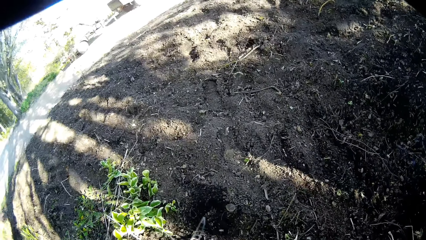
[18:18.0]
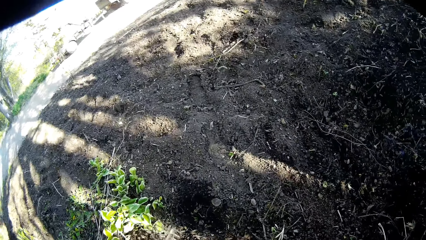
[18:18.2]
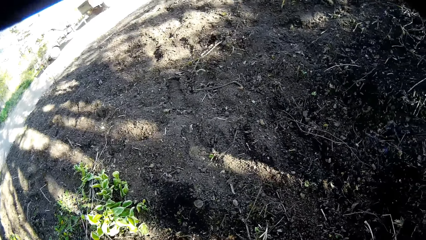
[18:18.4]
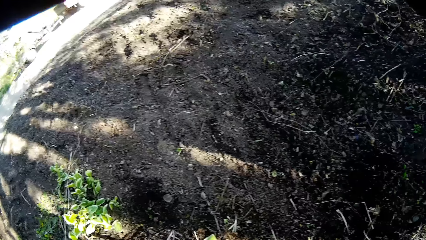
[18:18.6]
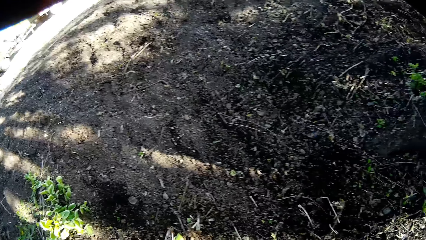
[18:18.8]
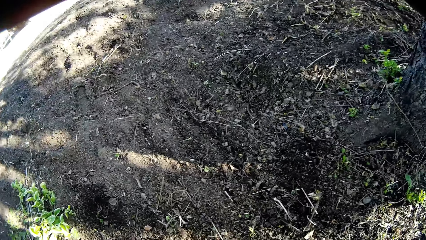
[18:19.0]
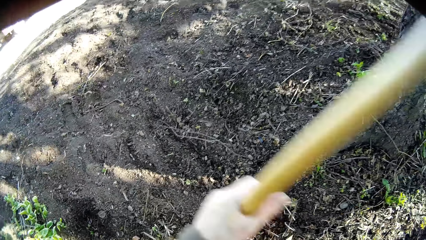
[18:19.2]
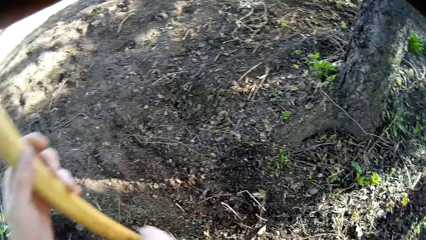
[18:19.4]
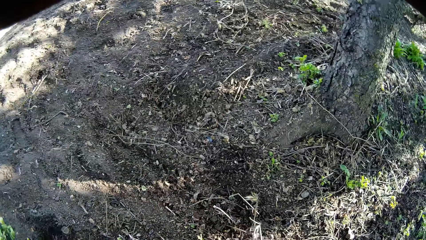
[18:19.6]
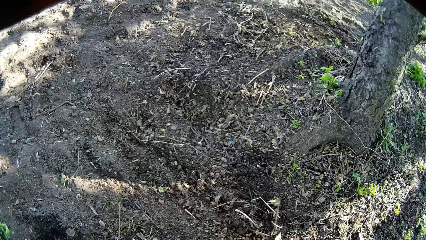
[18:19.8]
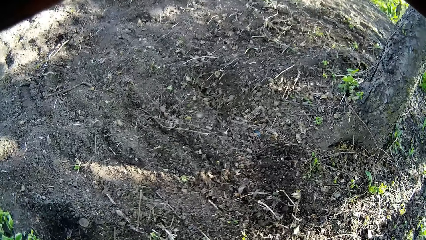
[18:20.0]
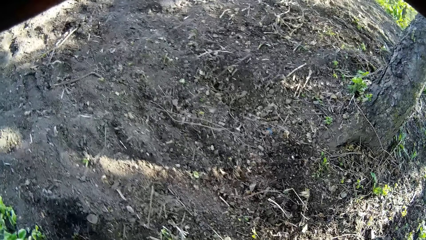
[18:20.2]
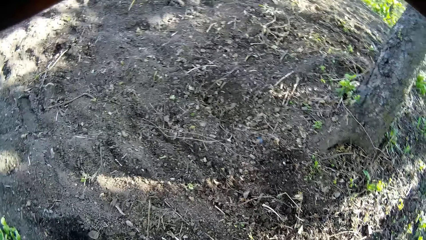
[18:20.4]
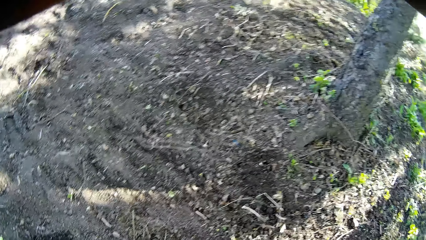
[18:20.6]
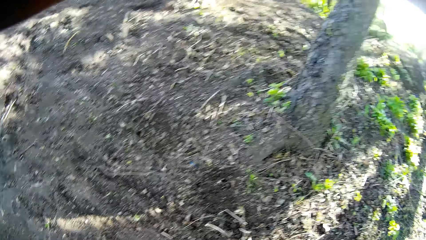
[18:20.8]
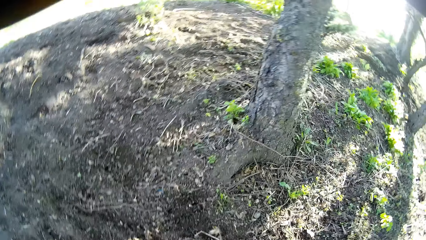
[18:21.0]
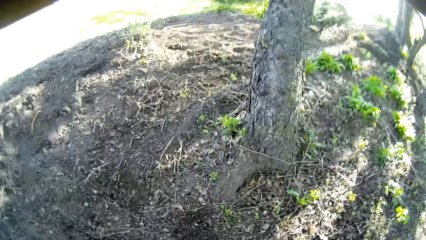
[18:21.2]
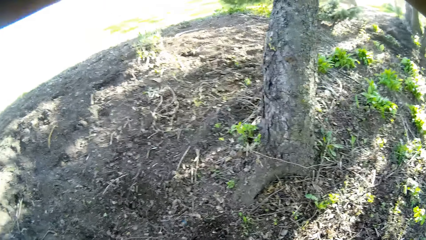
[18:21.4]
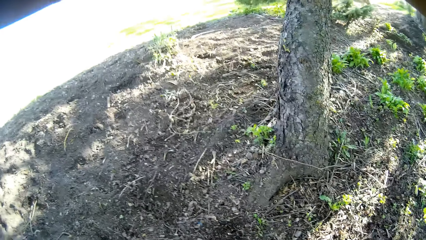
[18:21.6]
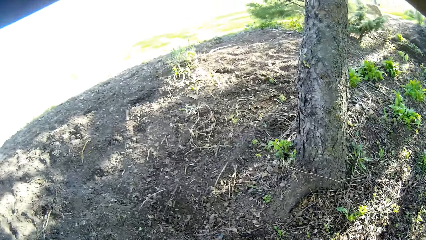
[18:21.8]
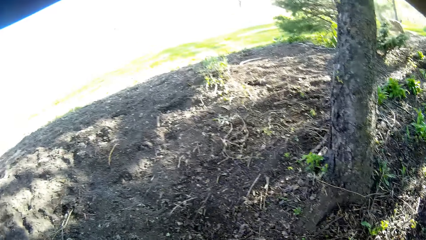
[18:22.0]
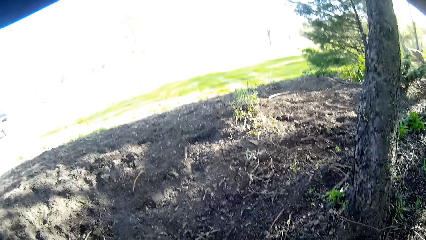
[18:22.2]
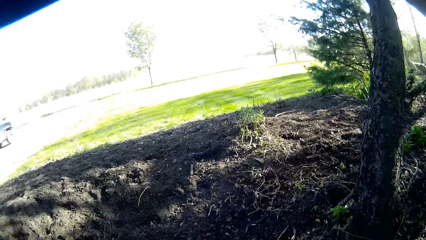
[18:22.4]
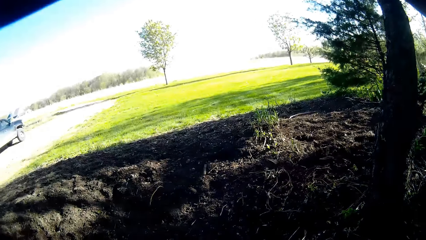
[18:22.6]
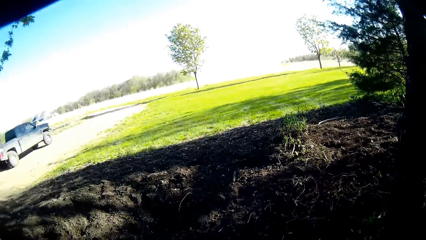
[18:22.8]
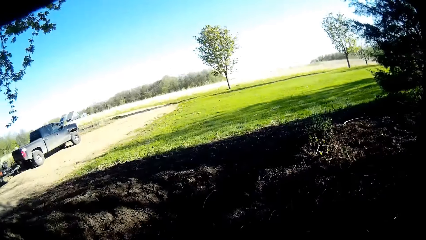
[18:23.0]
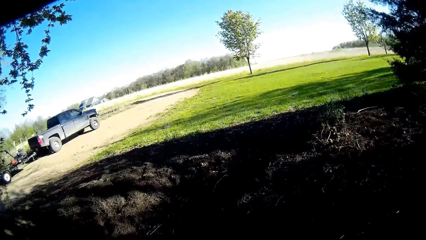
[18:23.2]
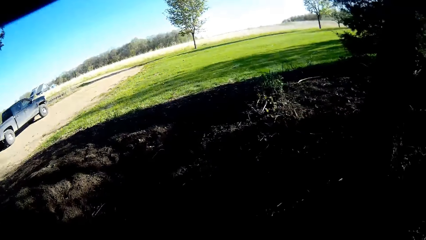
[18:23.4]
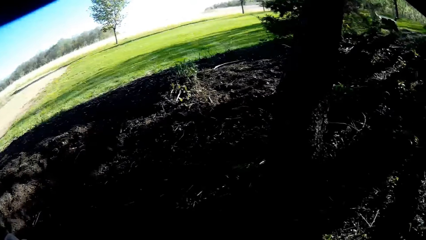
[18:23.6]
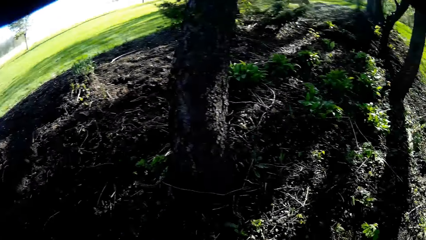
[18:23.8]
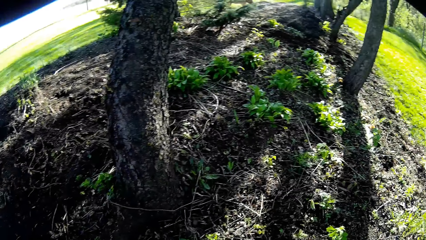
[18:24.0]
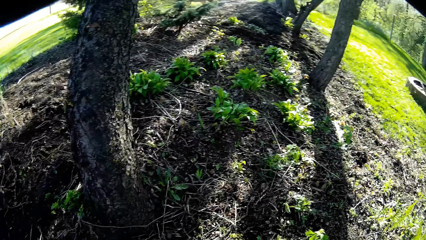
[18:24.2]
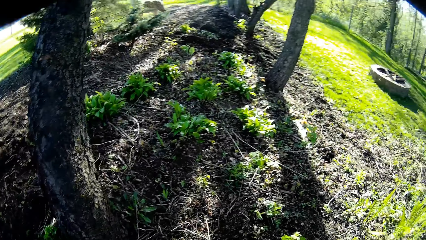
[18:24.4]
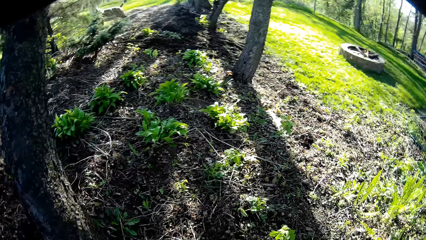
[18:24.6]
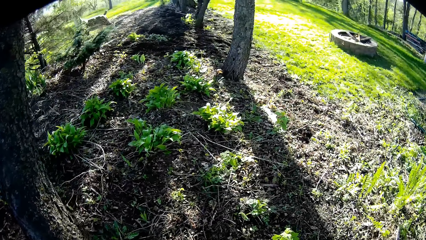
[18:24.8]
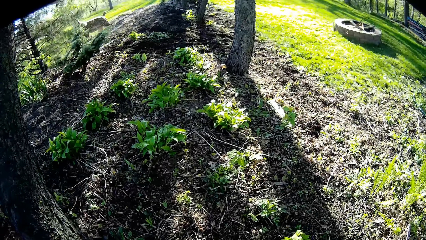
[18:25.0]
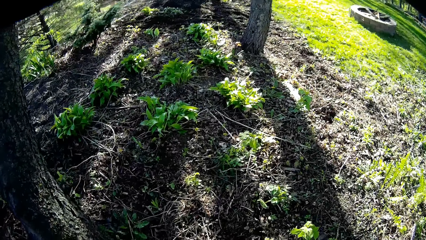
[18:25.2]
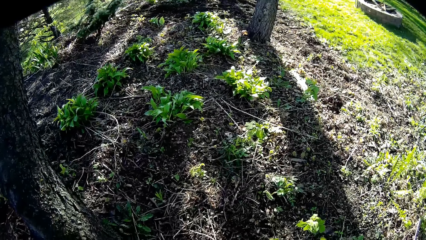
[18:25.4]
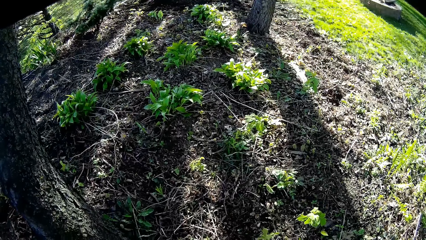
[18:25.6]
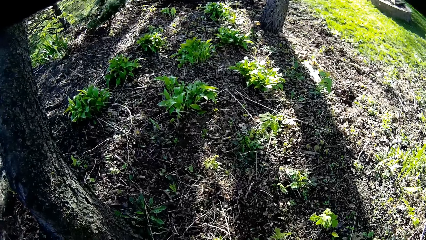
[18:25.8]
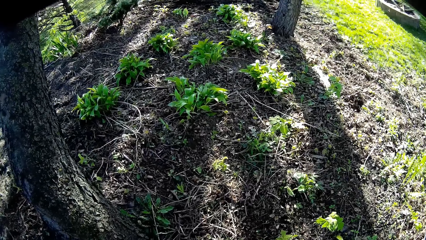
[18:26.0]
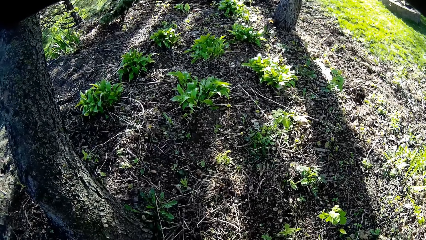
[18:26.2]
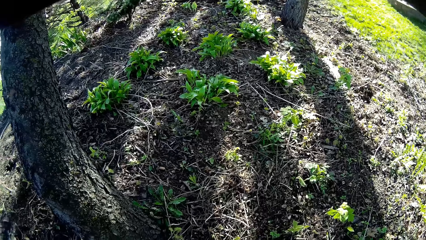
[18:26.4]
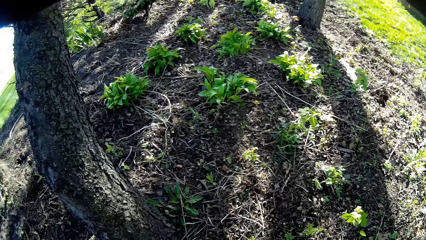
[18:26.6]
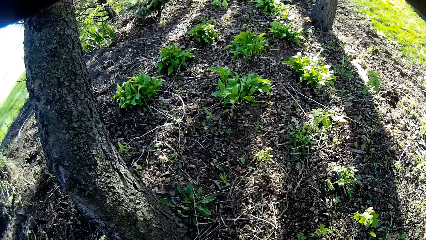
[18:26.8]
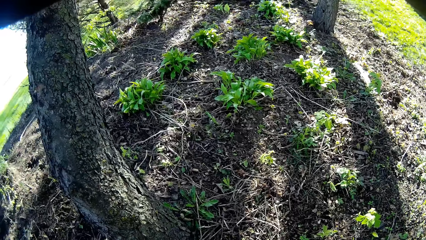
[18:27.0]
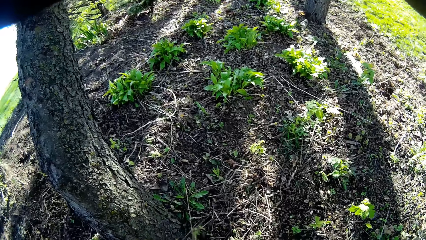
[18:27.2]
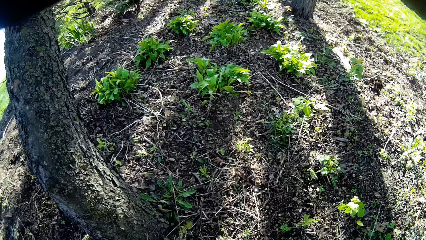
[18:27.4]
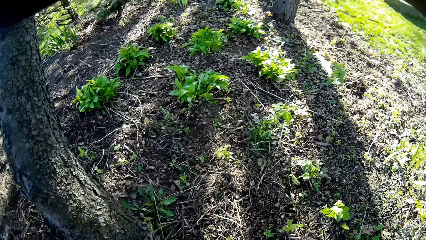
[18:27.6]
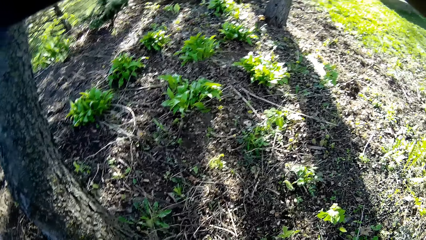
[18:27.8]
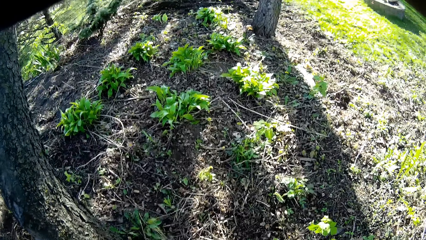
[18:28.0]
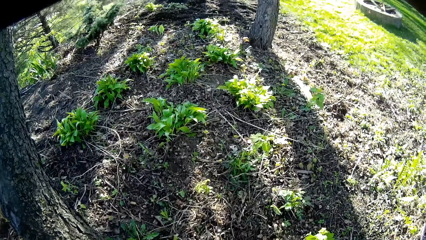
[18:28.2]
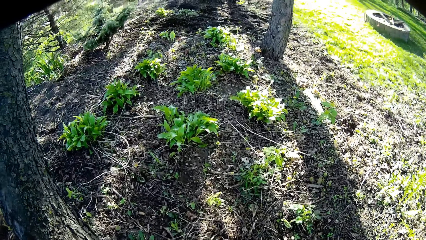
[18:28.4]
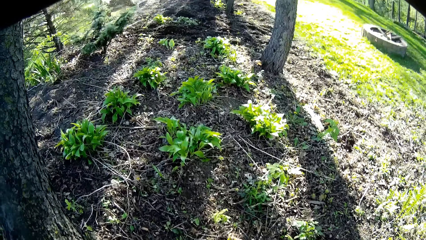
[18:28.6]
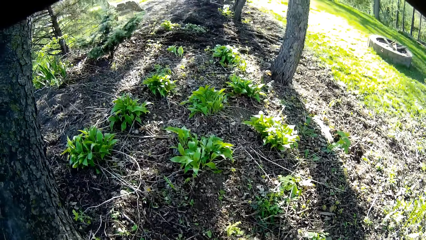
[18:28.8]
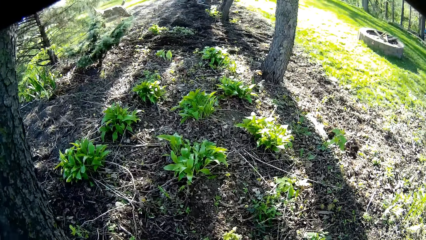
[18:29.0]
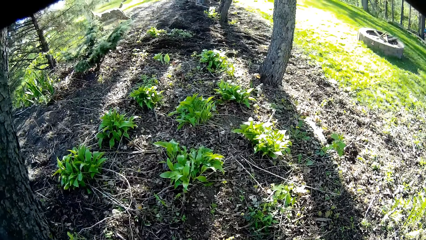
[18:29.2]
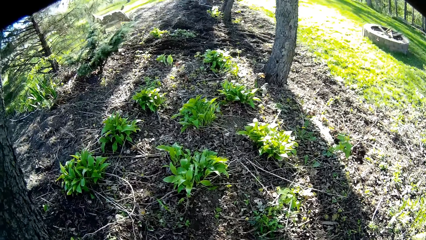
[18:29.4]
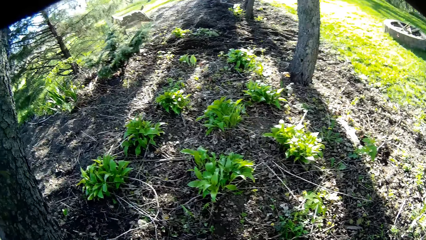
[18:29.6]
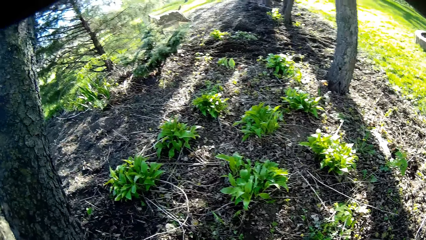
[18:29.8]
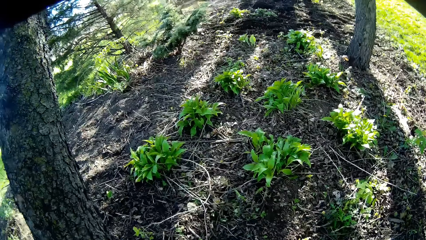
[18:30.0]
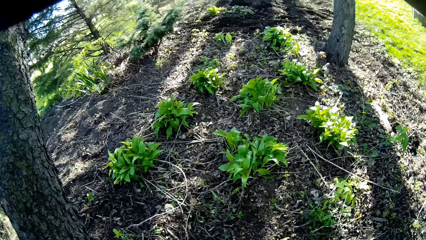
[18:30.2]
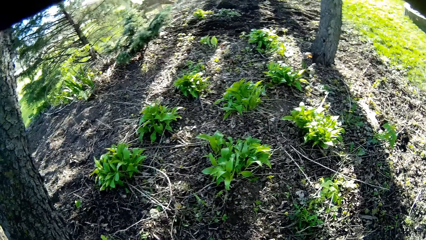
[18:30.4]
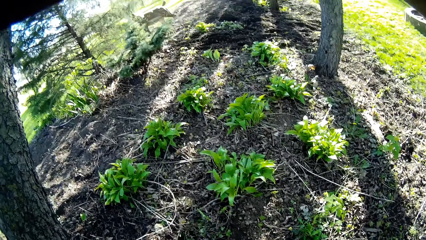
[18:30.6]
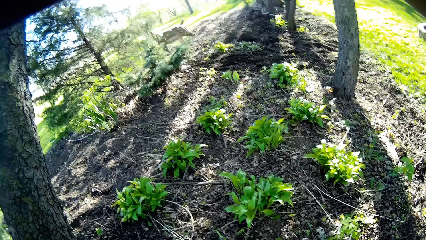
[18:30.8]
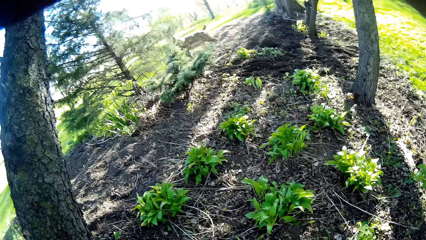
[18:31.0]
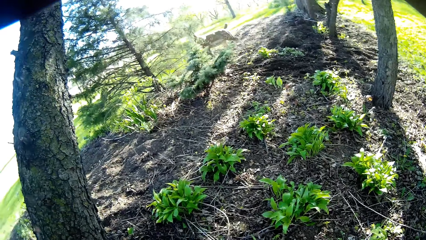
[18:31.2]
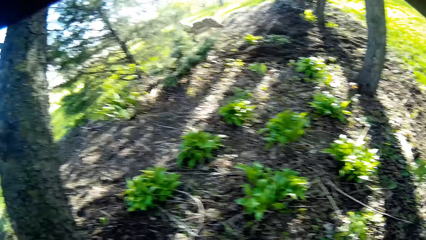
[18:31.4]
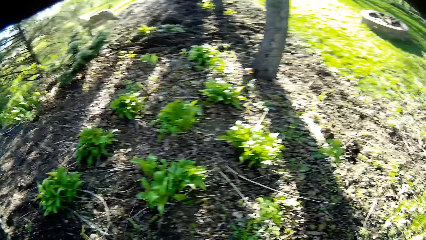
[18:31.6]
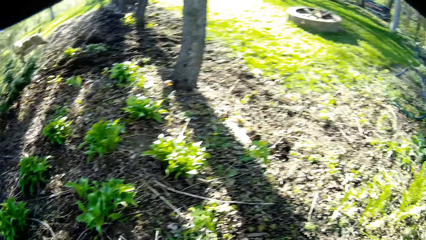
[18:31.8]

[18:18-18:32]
The camera wearer pulls weeds with a rake. He moves the rake in his left hand in the garden. He talks. He pulls weeds with the rake.

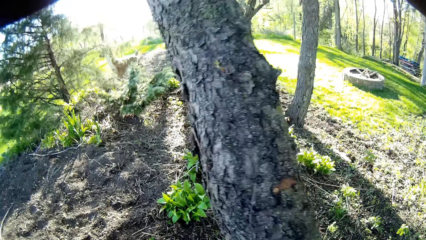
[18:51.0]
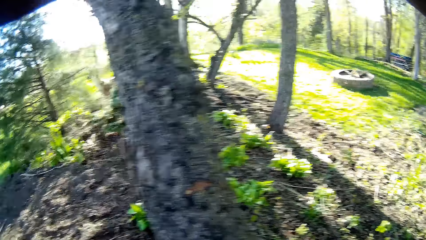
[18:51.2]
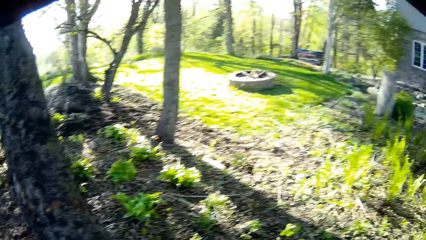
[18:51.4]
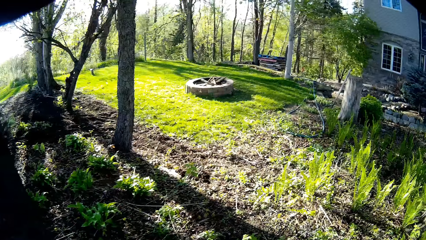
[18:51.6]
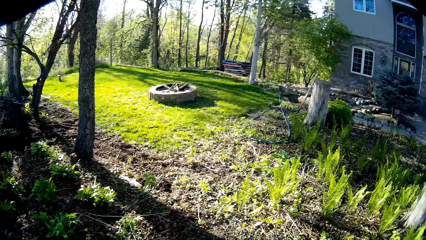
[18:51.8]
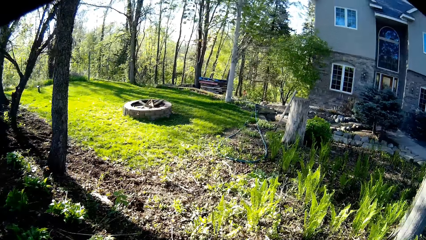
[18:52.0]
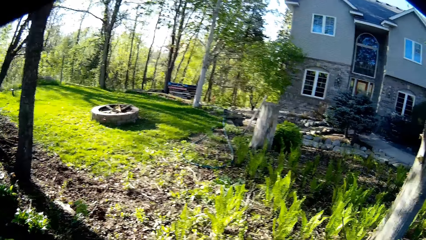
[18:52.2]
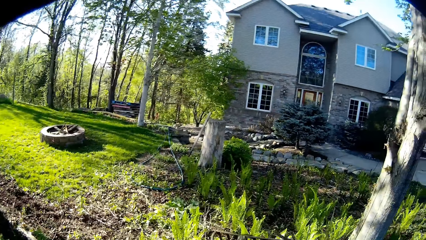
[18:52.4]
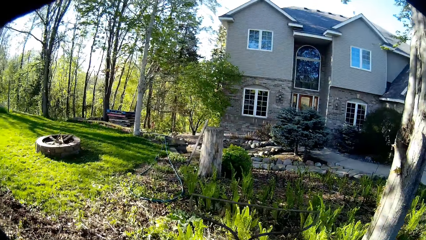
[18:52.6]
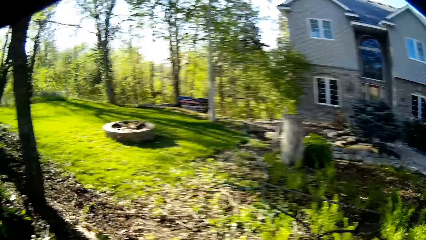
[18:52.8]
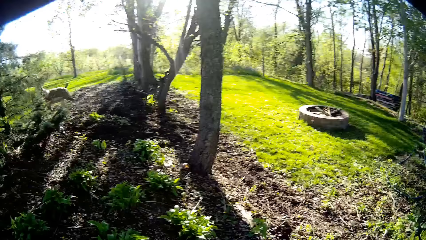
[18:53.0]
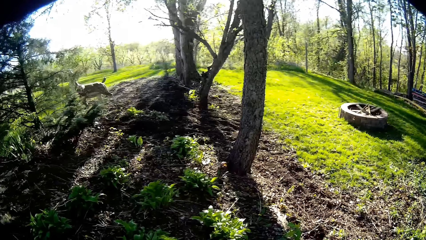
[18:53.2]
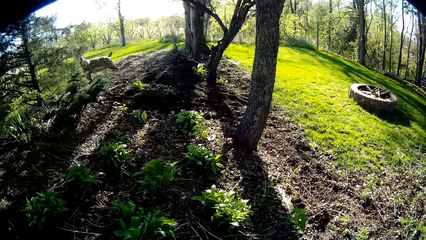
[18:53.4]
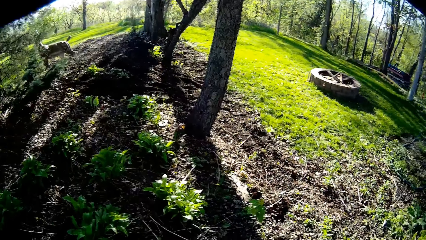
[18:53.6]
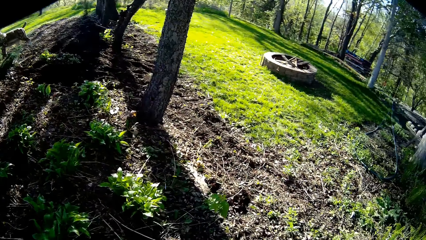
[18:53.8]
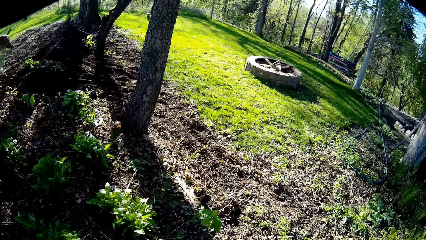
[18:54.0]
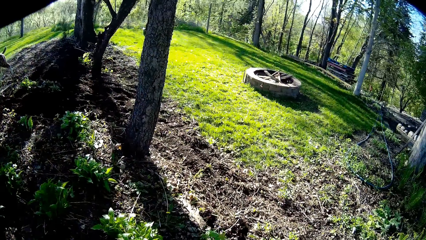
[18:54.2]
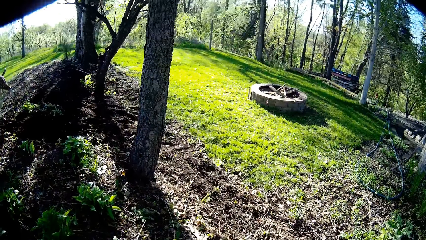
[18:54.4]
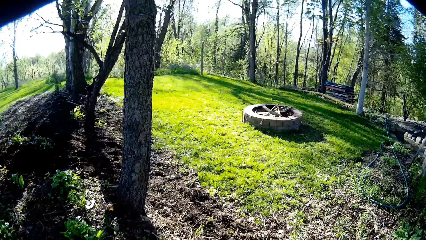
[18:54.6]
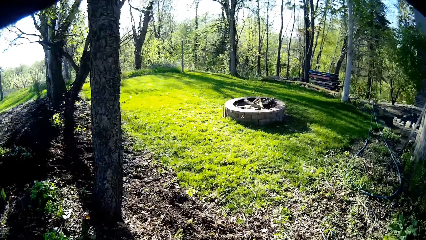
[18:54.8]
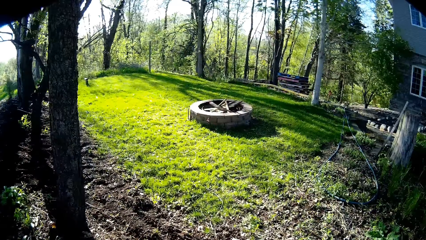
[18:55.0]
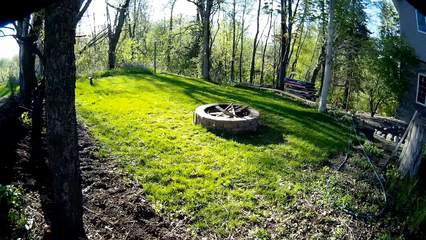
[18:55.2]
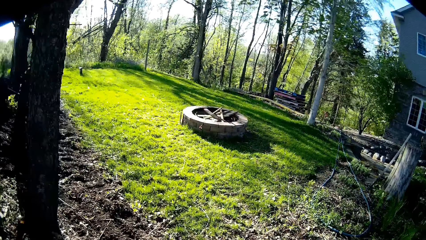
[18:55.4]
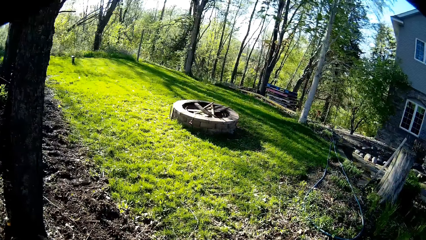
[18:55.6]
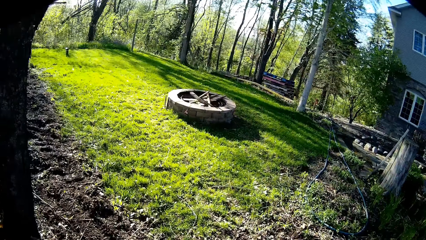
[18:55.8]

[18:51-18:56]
The camera wearer throws weed.
